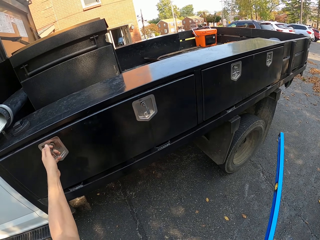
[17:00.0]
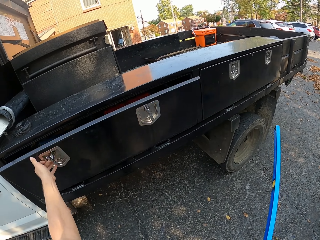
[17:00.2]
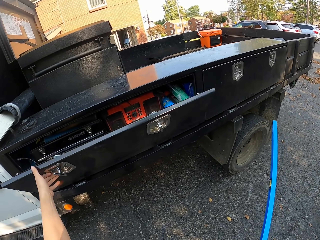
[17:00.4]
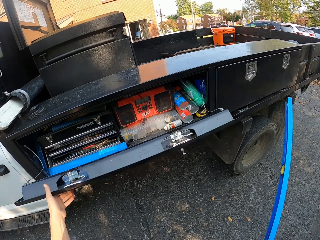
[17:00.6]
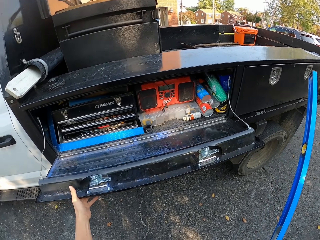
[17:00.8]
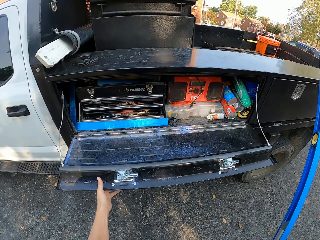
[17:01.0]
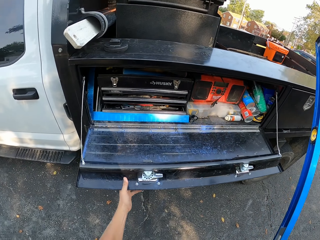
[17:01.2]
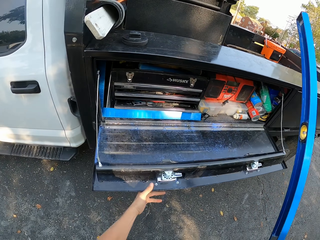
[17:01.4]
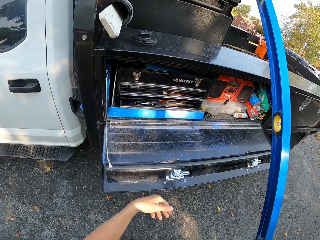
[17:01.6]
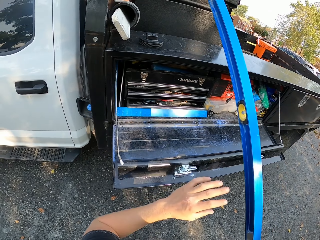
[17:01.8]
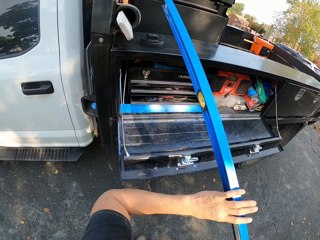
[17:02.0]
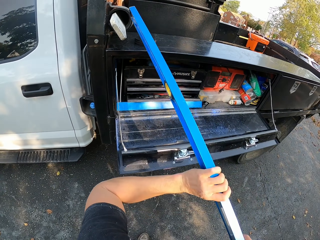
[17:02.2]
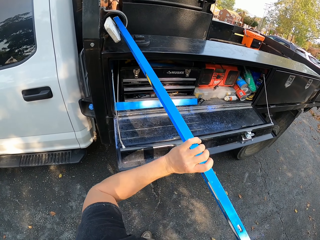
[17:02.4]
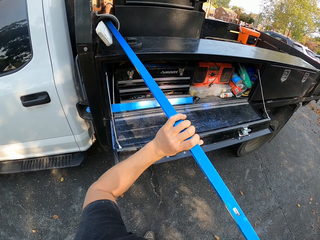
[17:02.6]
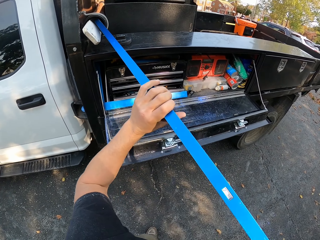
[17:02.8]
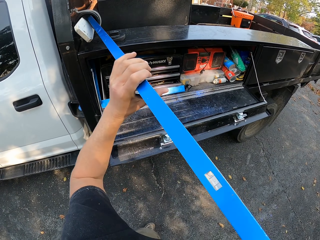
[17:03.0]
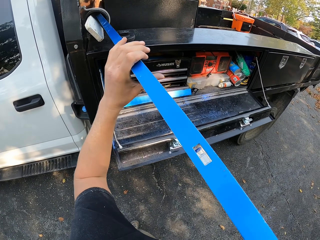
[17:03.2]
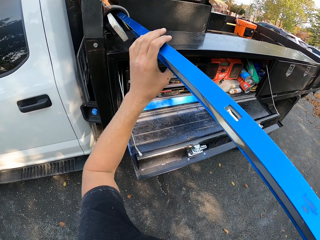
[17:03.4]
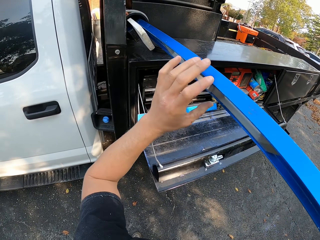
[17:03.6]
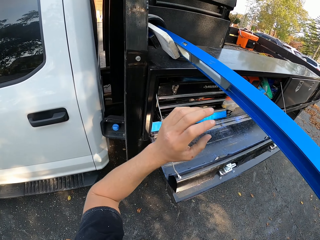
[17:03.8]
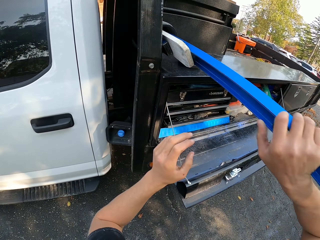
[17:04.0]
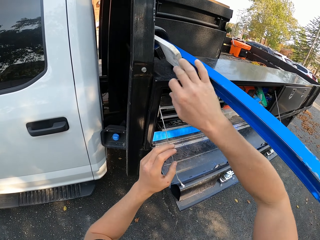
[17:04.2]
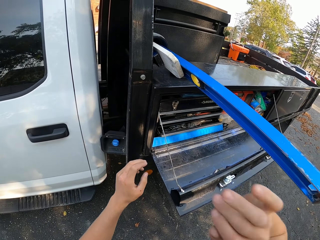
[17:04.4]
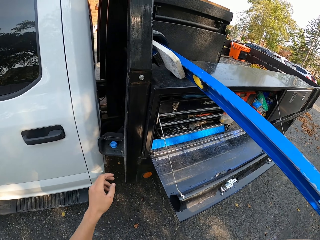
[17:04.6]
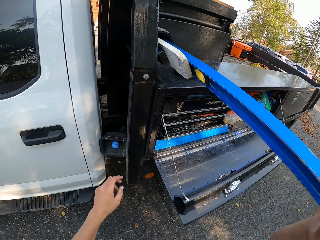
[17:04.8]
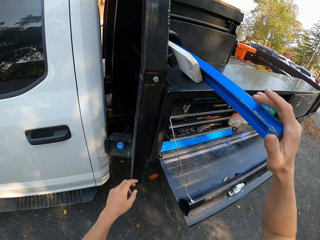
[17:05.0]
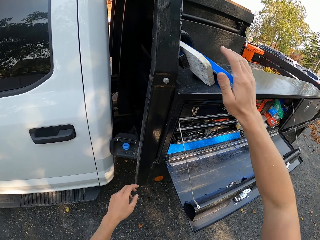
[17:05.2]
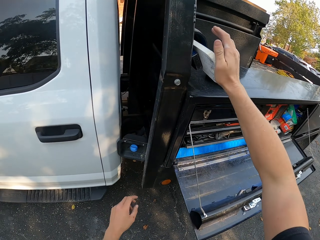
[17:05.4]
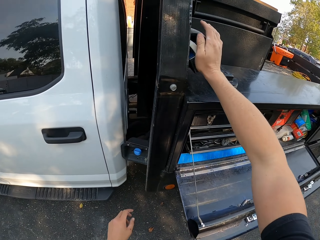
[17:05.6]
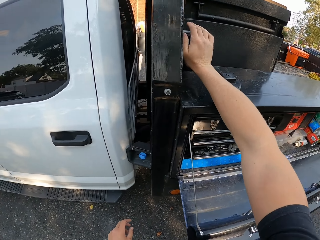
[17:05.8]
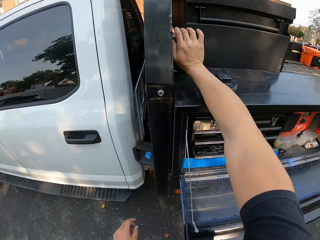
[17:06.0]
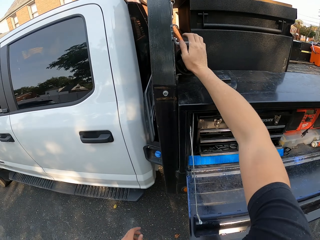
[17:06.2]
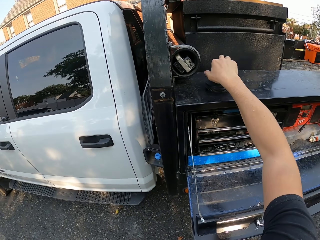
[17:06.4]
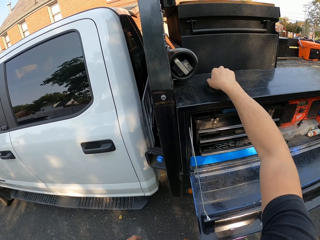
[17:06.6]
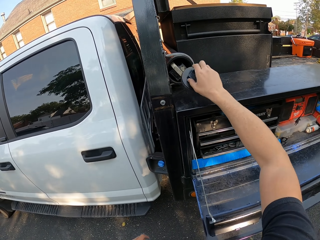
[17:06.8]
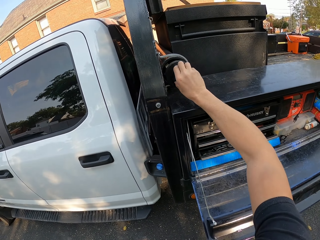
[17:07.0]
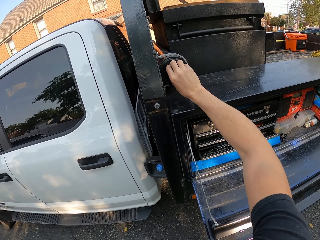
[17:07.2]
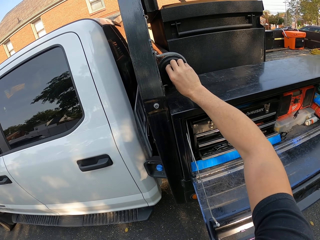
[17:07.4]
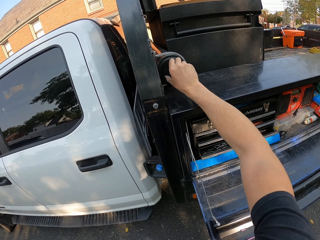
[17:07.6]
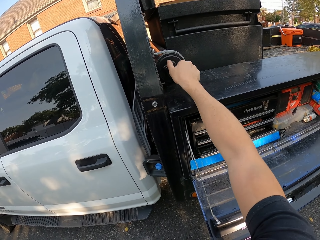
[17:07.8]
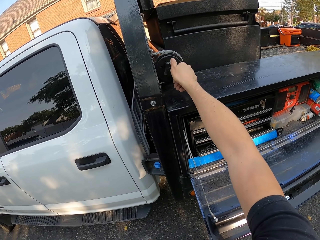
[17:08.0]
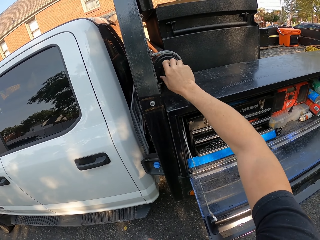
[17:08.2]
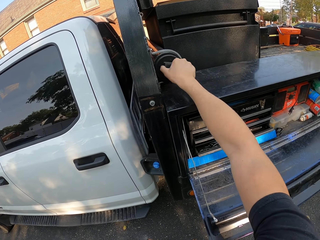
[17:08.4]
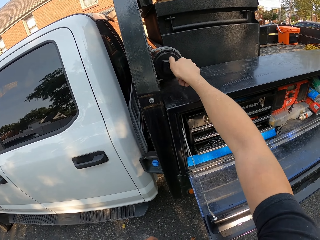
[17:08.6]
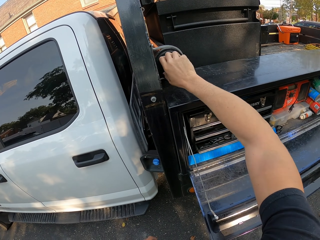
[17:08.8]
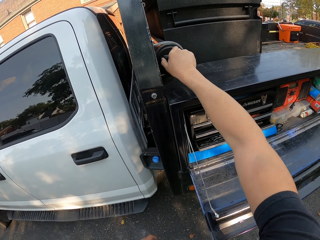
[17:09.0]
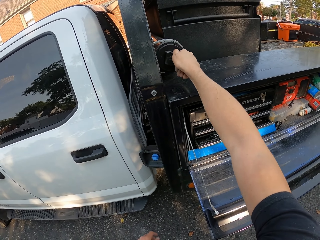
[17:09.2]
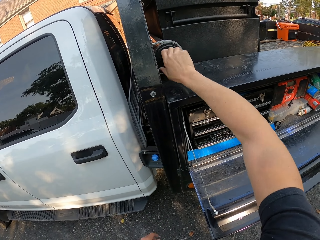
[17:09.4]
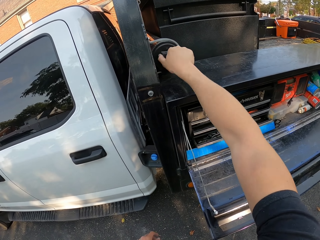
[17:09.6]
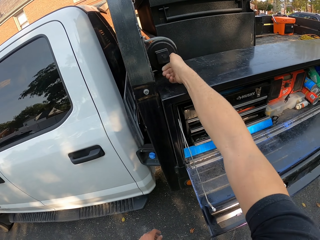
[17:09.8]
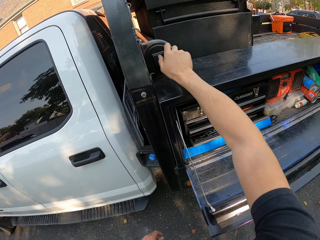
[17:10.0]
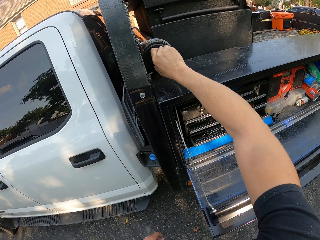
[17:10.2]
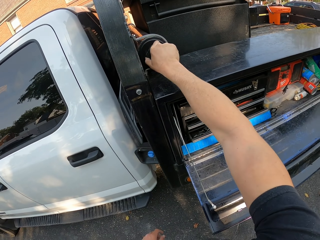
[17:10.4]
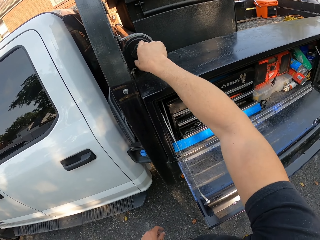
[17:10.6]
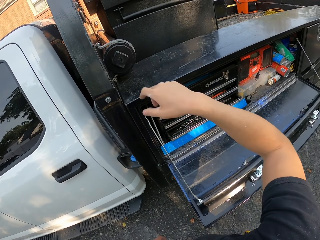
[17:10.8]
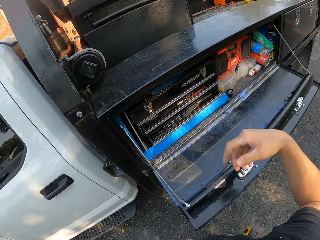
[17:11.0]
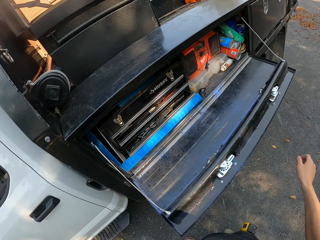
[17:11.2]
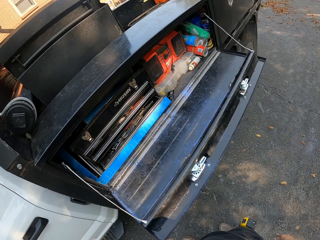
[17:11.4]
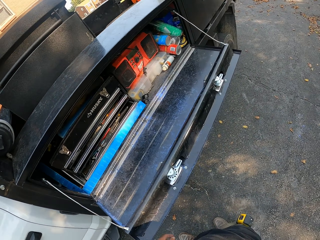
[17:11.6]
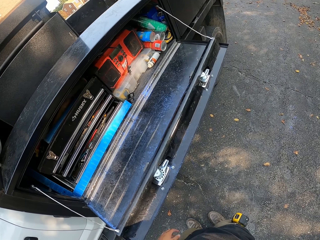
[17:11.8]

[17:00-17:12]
The camera wearer opens the side door. They put the mason level in the tube or tool box. They close the tube.

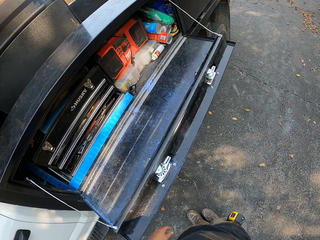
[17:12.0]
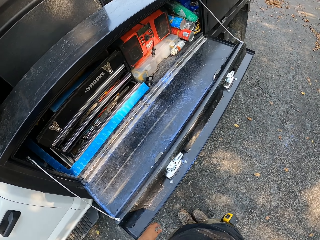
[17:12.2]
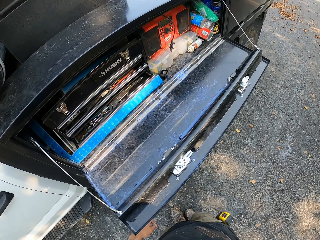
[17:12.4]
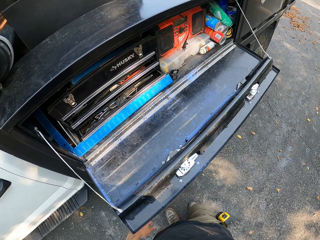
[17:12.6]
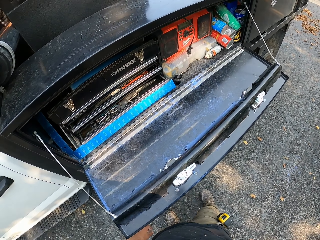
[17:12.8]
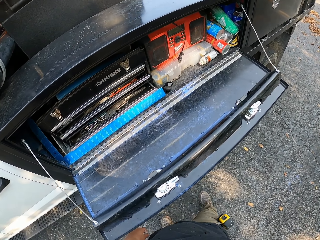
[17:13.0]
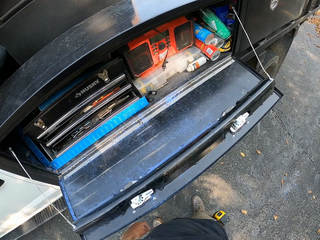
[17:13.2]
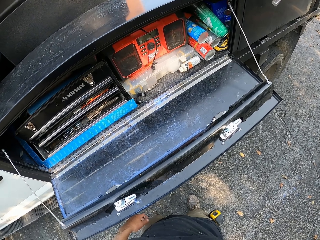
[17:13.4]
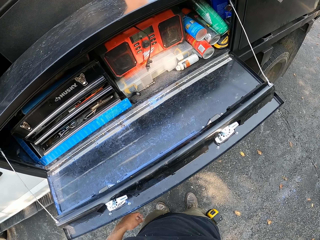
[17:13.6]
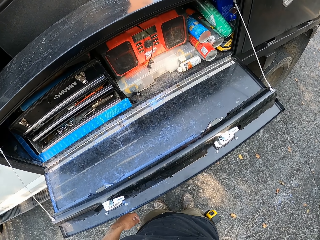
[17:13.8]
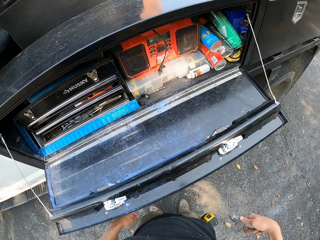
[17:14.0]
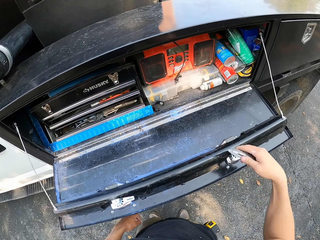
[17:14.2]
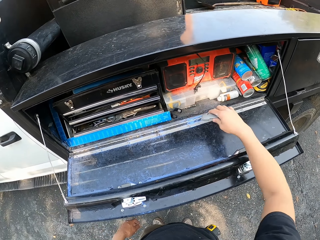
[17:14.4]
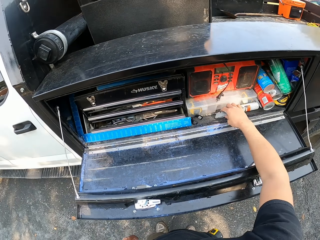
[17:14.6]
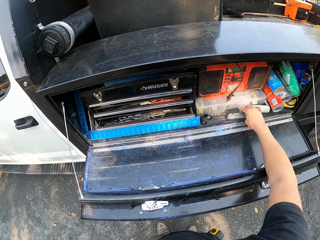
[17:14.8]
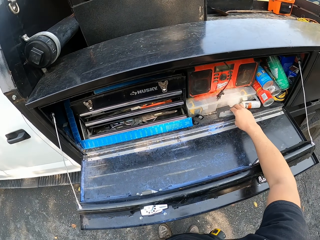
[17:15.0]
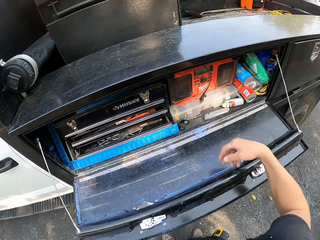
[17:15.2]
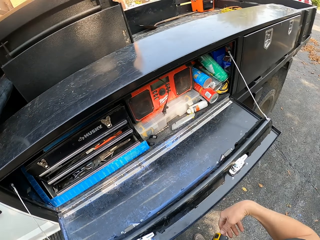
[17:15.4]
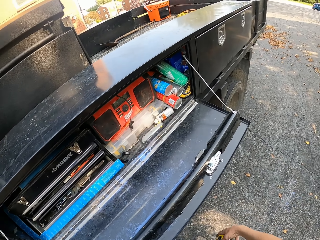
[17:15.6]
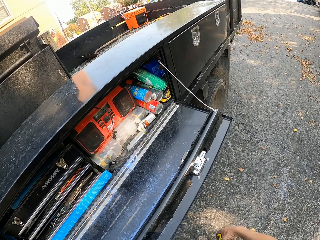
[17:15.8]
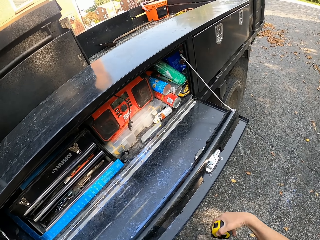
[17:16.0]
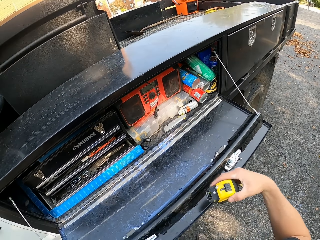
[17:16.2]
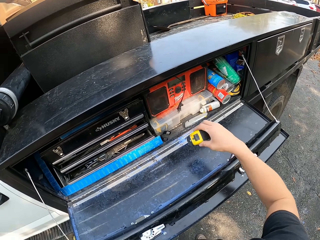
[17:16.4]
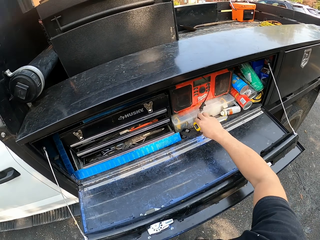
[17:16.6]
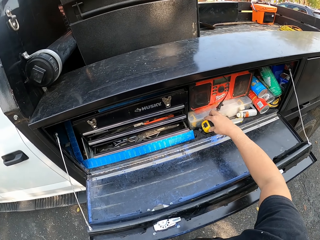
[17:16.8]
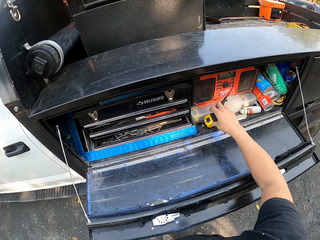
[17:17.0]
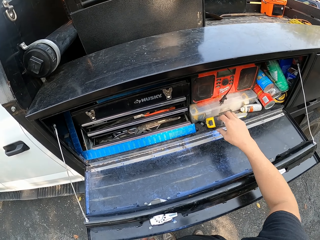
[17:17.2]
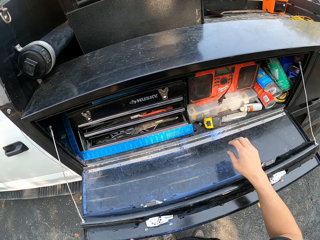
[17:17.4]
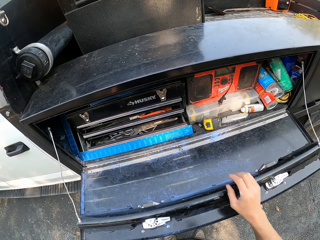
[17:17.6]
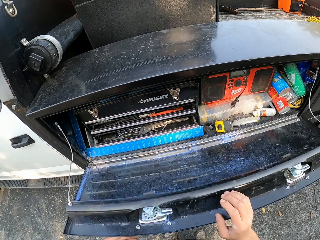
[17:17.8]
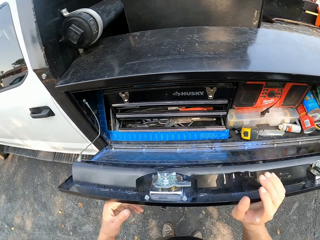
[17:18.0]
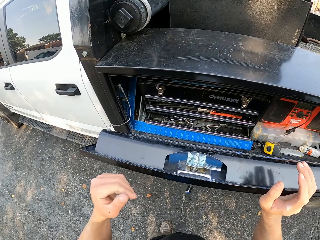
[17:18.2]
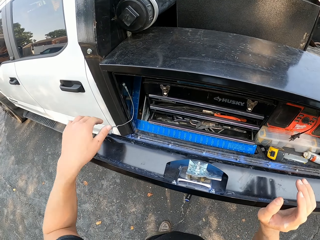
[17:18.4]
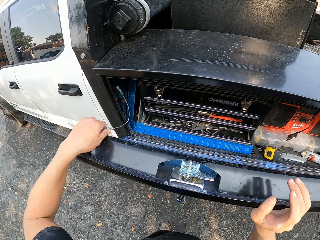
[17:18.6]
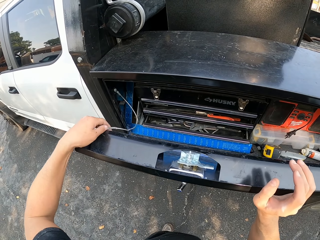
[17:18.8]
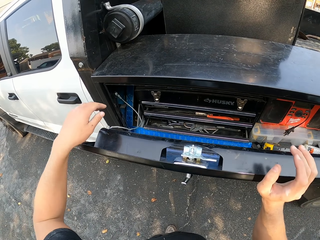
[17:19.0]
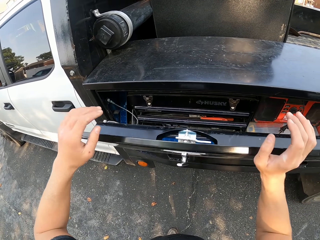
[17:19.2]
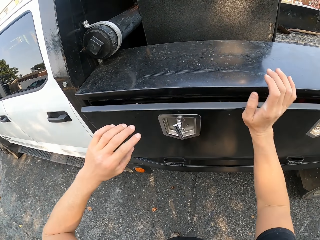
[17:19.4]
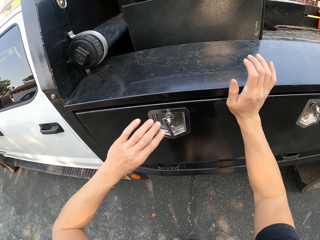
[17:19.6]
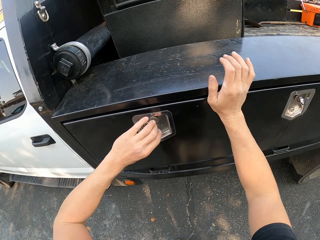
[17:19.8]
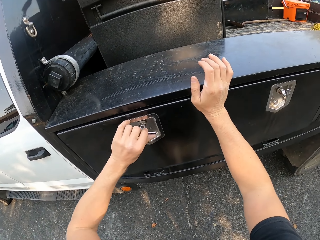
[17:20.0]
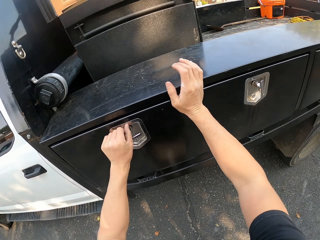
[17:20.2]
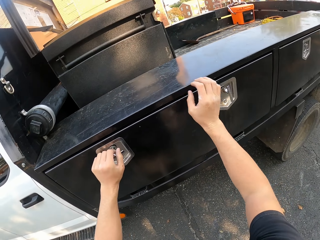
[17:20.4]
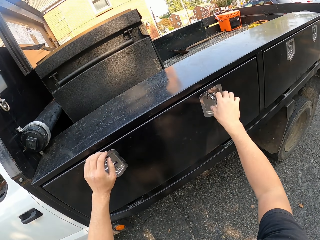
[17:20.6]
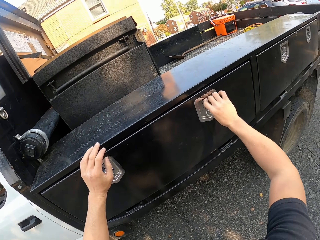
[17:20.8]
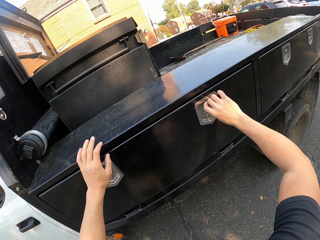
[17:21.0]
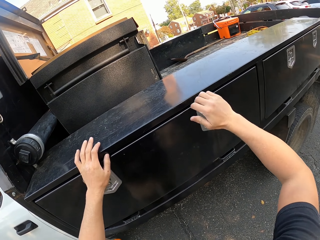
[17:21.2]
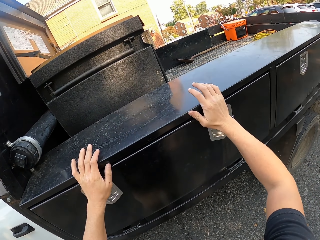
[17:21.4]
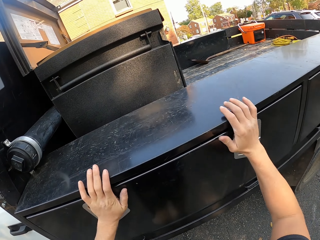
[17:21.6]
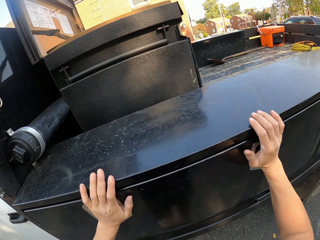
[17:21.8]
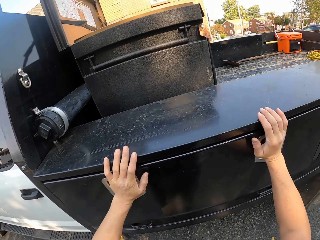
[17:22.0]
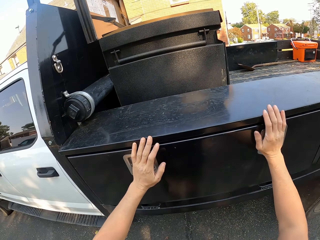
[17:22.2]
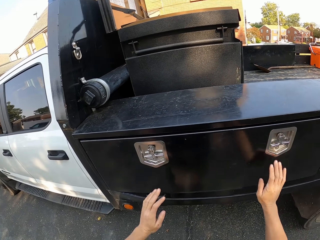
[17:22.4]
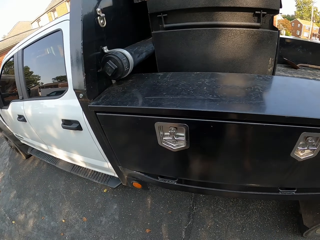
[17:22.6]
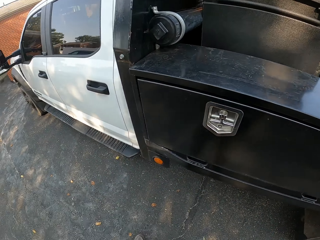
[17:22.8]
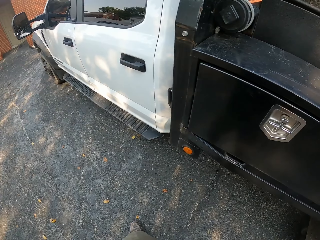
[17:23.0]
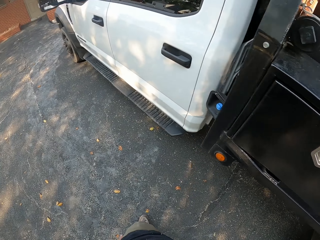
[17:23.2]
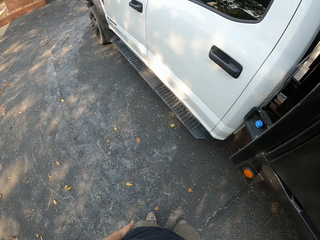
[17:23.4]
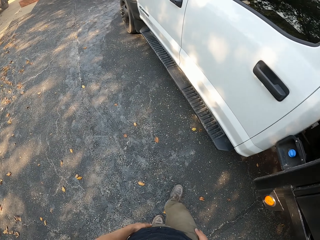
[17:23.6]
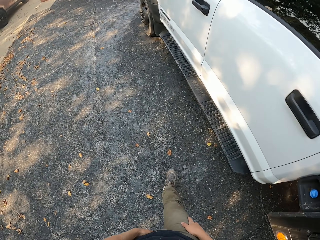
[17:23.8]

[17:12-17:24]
The camera wearer puts the utility knife in the tool box. They put the tape measure in the tool box. They close the side door. They close the tool box. They lock the door.
